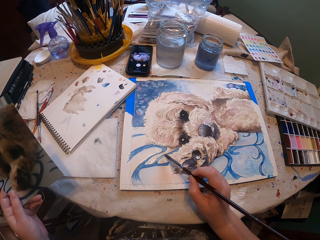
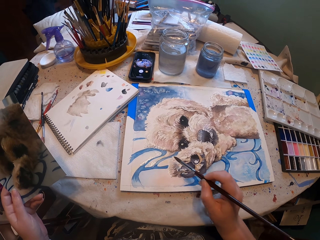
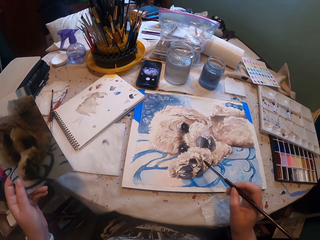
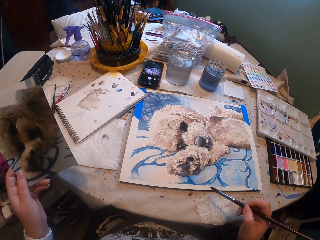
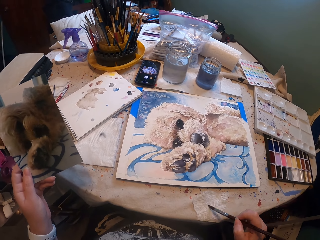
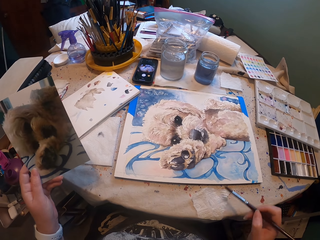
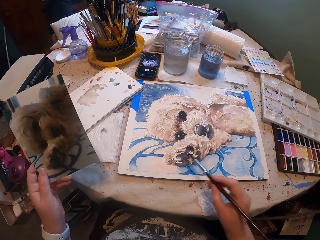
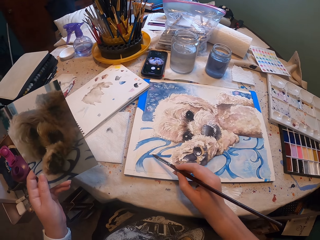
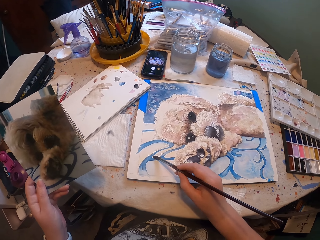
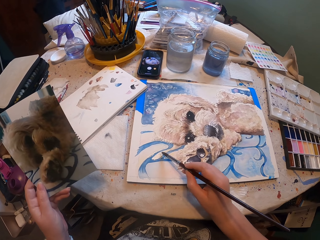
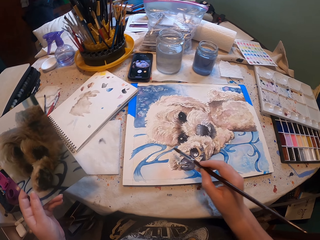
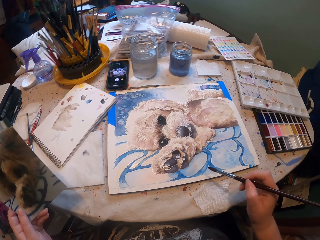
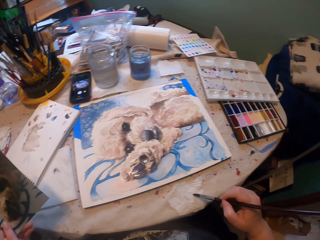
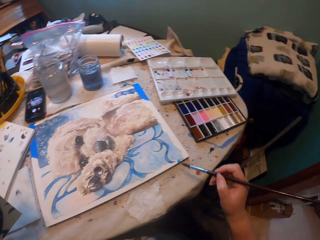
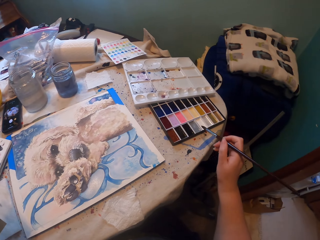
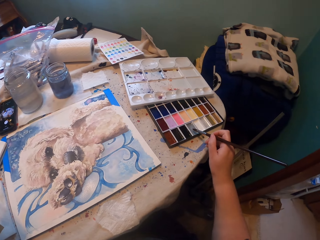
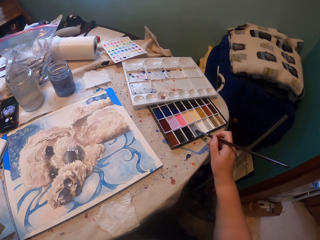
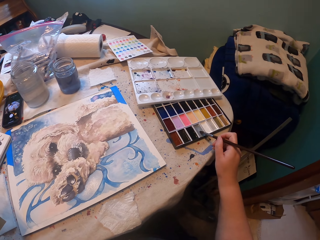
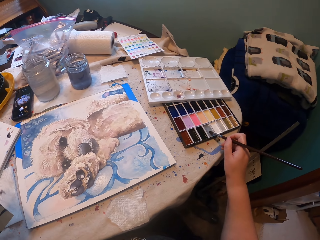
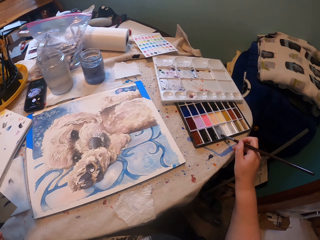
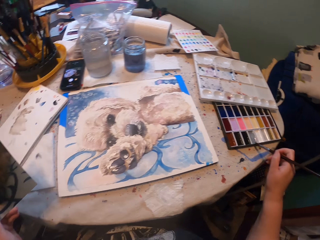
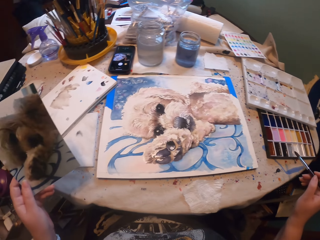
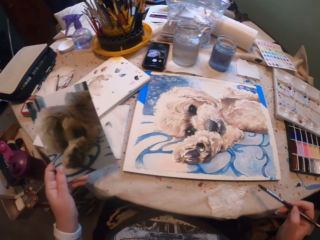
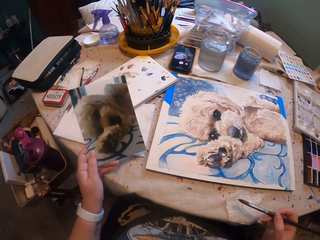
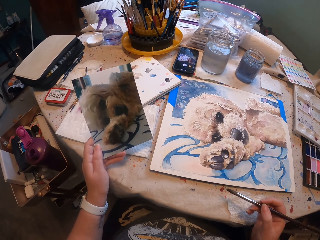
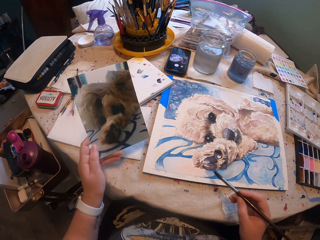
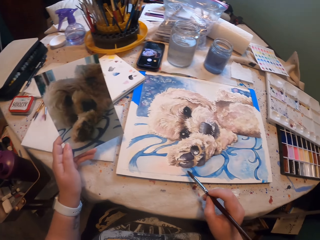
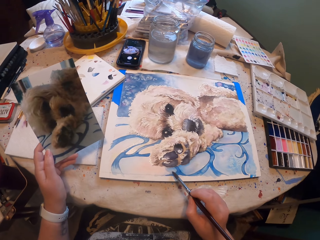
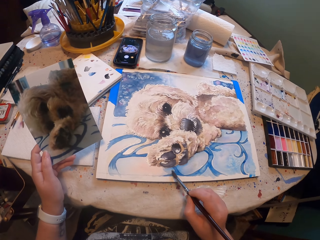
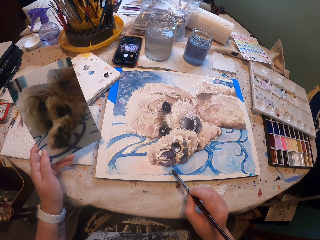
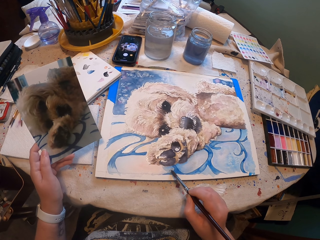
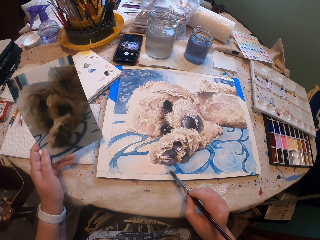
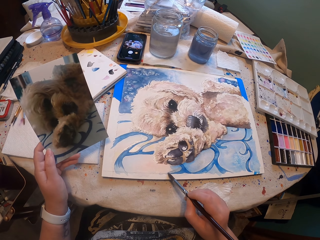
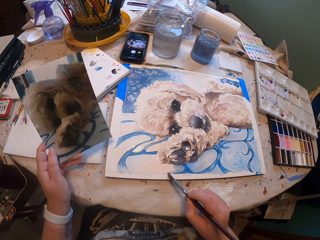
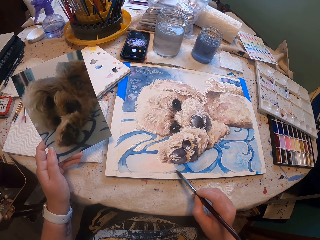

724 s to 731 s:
The camera wearer rubs the brush on the tissue. They paint a painting using a paintbrush. They rub the brush on the tissue. They dip the brush on the grey shade. They place the left hand on the table. They paint the painting using the paintbrush.

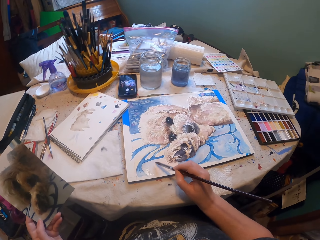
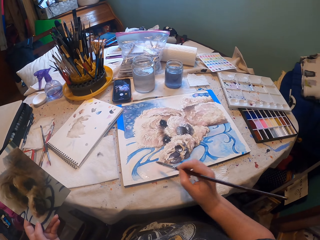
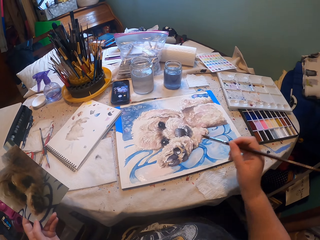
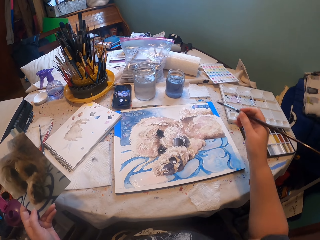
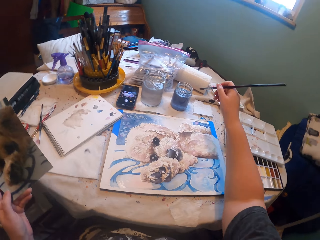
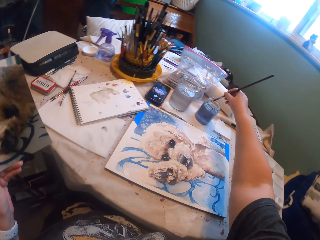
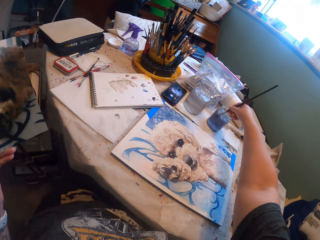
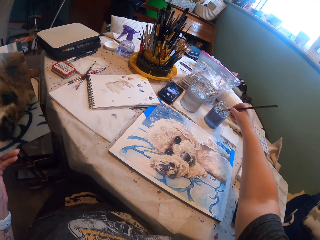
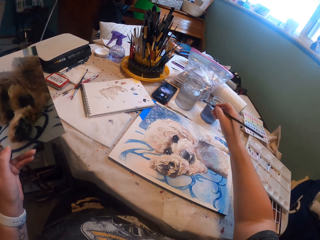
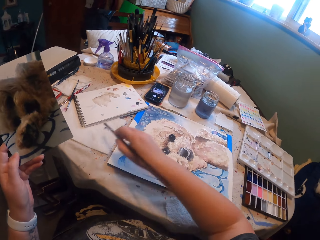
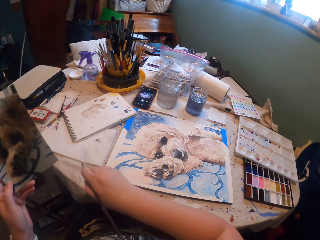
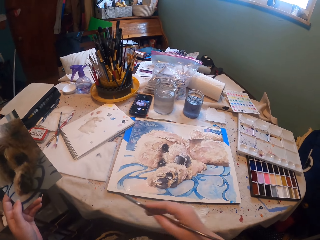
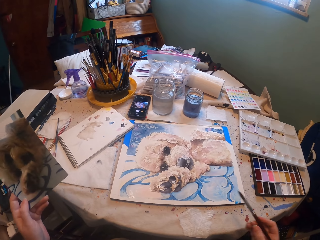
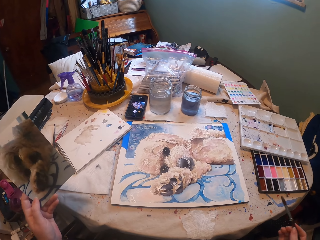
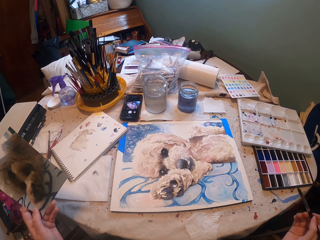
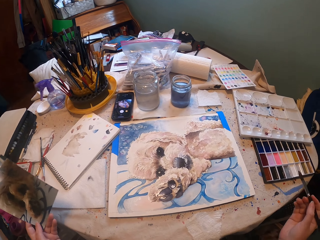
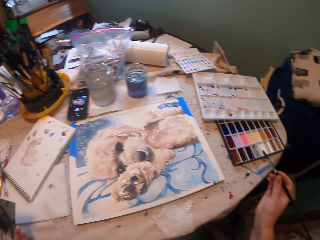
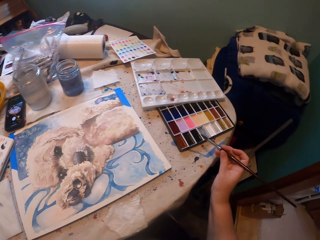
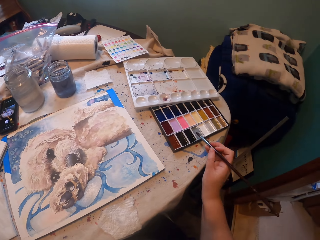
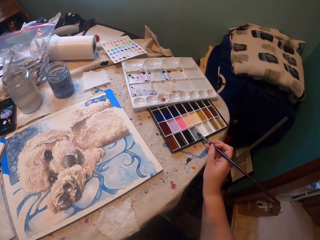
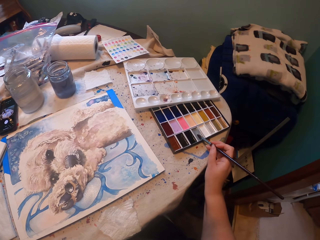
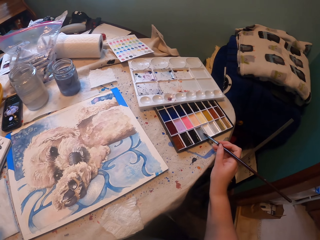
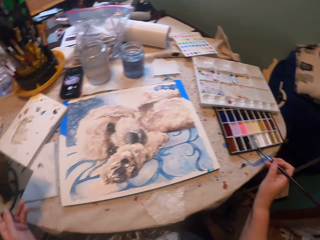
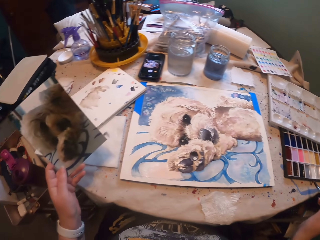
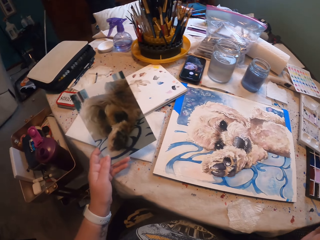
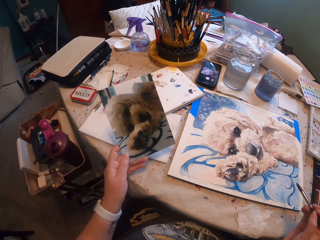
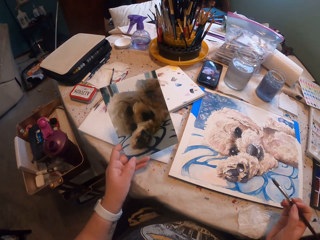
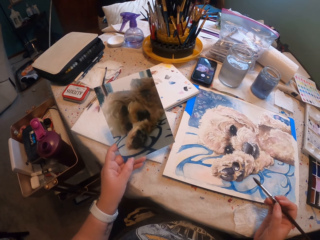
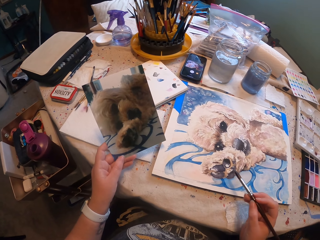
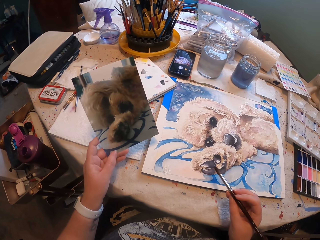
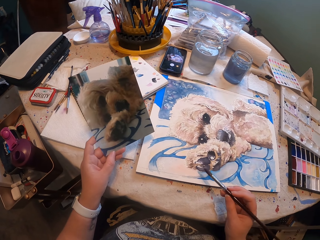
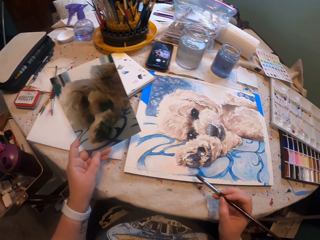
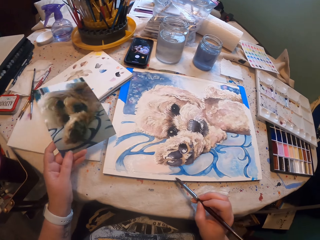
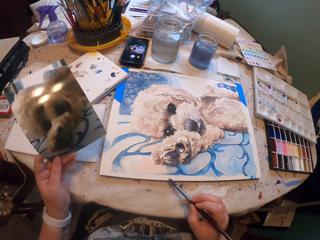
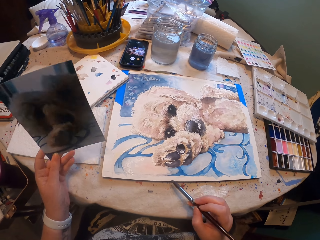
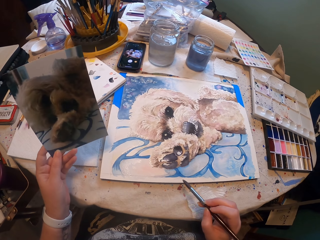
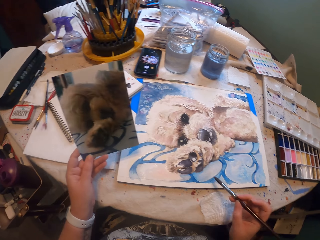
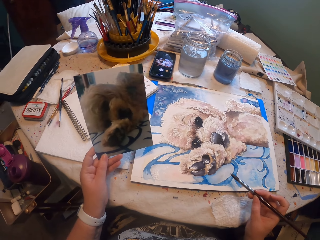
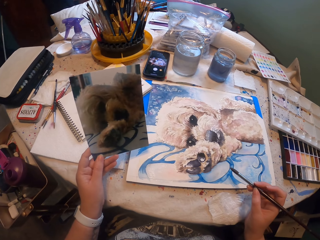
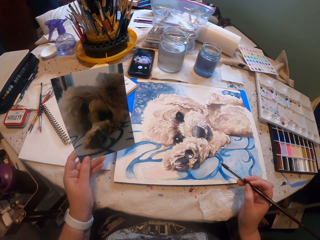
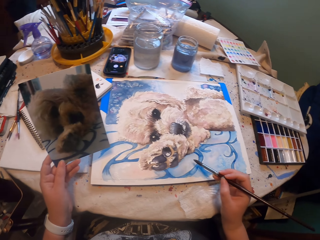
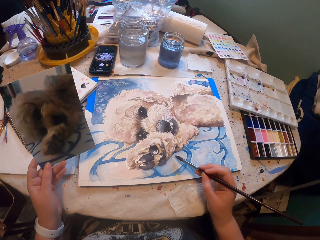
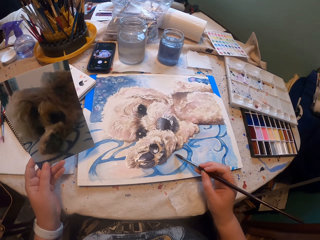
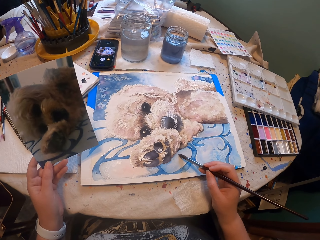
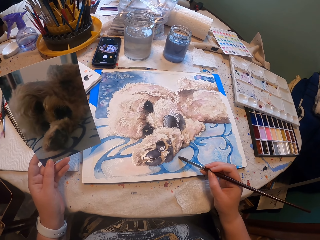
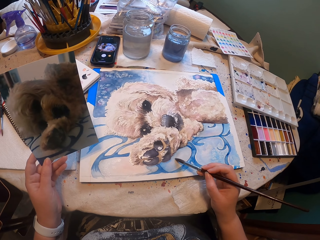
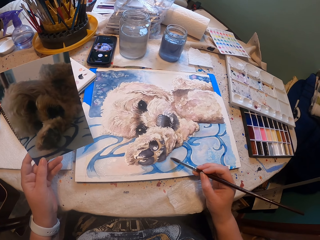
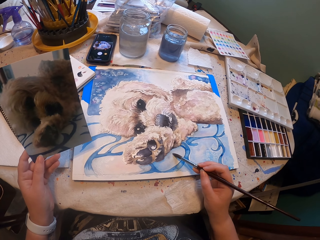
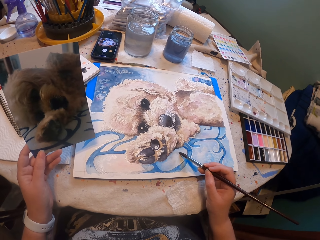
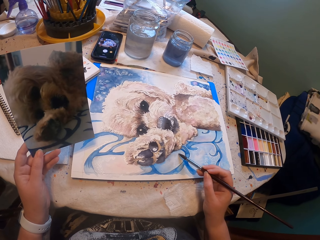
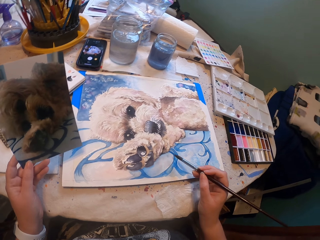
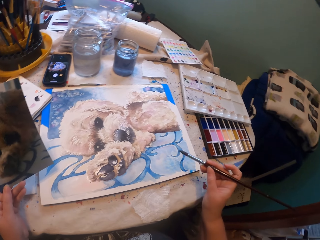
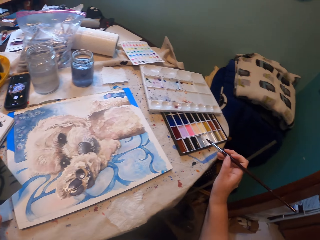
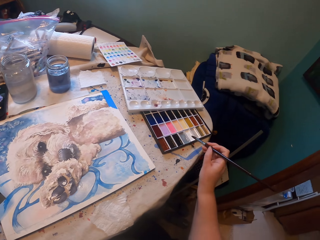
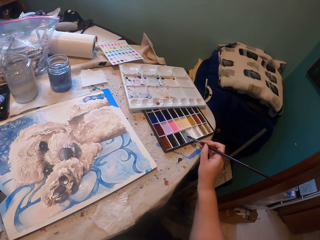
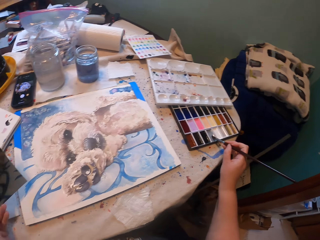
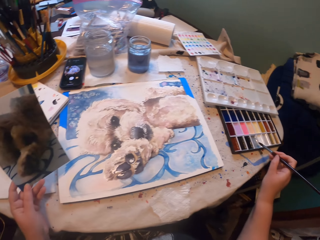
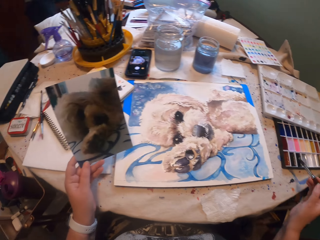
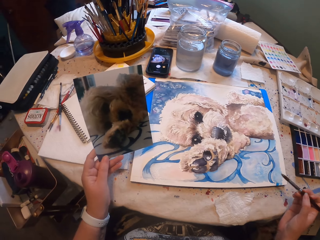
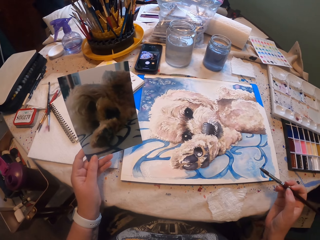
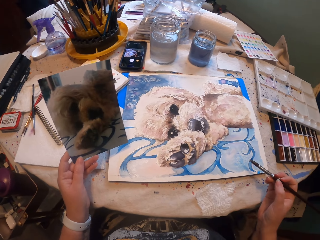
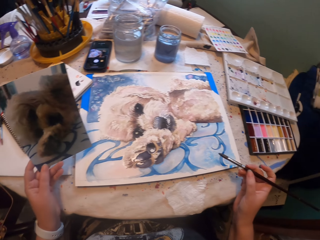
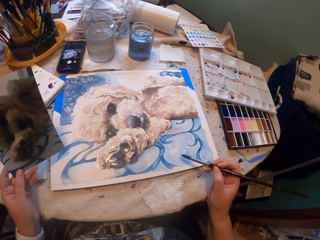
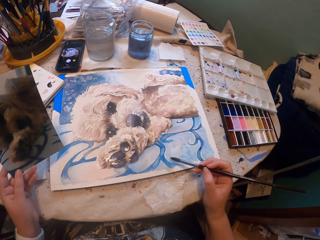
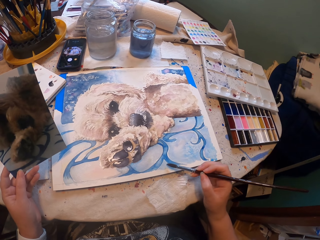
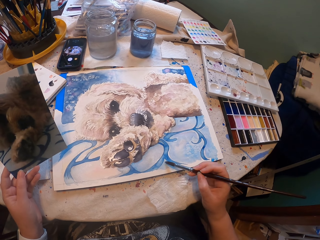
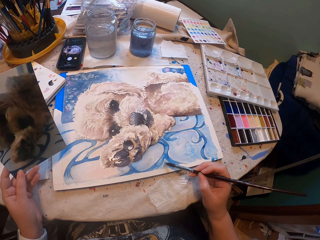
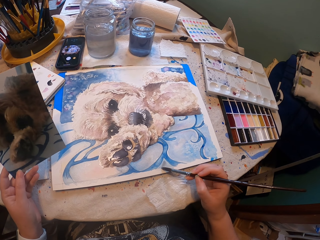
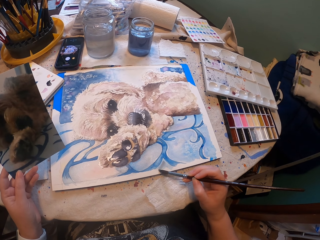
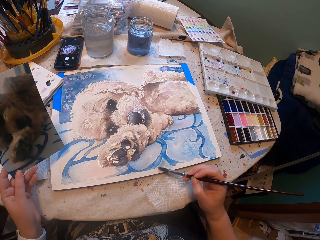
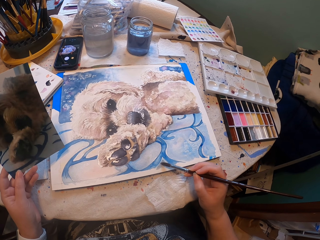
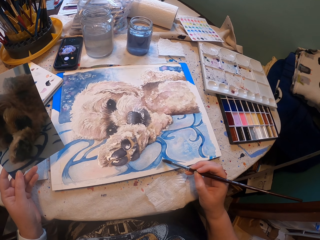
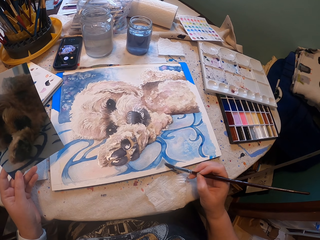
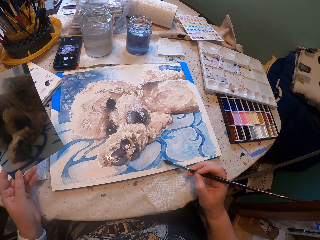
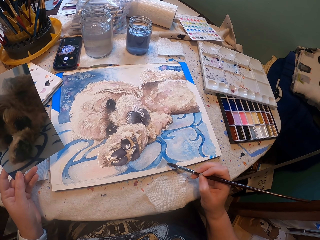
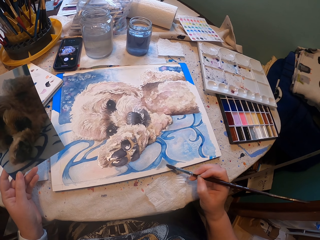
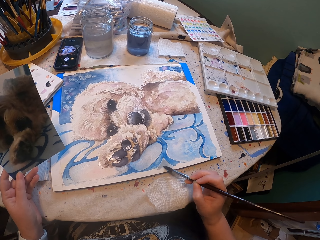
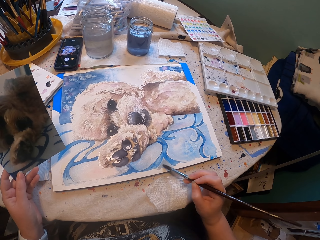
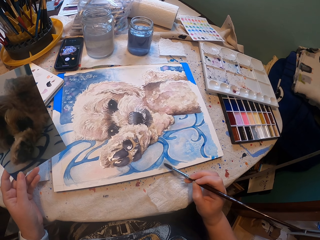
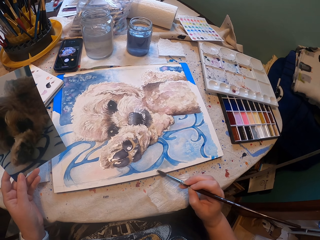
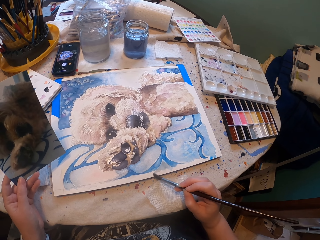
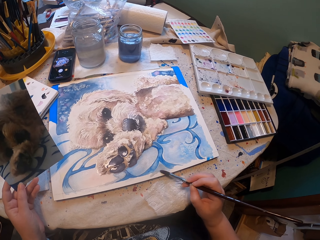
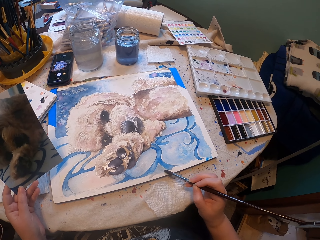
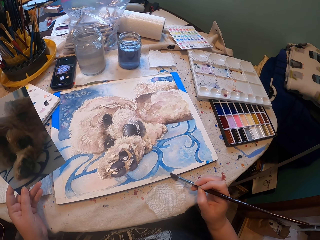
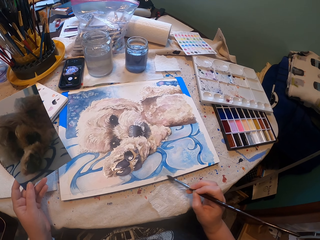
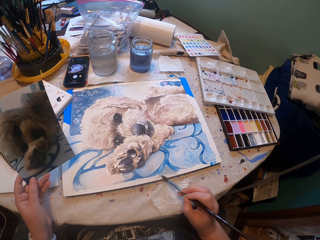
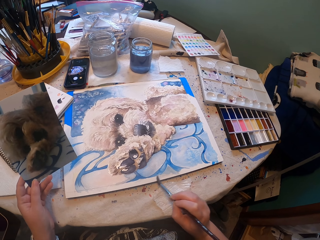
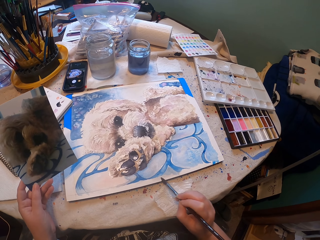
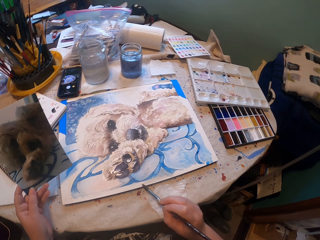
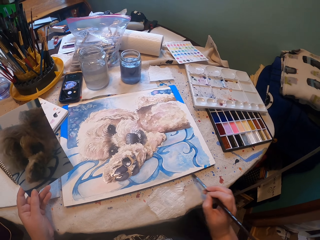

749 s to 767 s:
The camera wearer dips the brush in the water. They wipe the paintbrush on a serviette. They add the grey shade to the brush. They paint a painting using the paintbrush. They put the brush on the grey shade. They paint the painting using the paintbrush.
